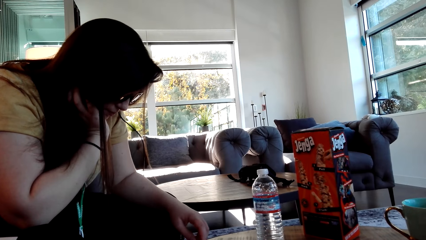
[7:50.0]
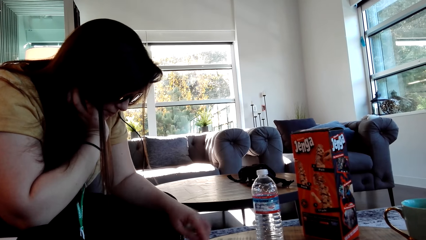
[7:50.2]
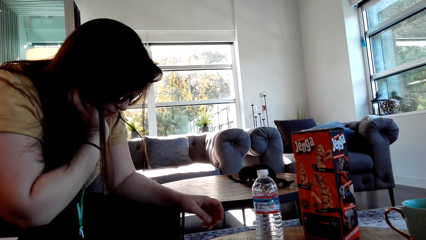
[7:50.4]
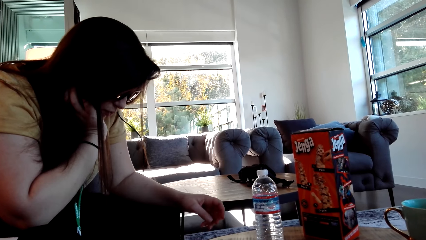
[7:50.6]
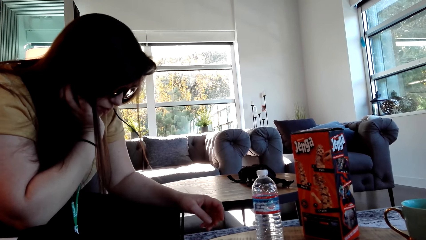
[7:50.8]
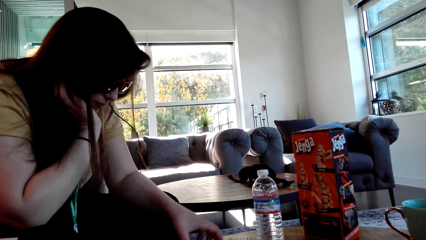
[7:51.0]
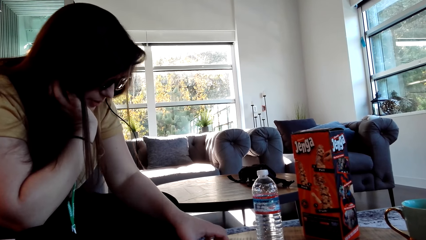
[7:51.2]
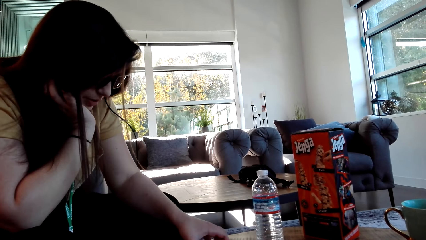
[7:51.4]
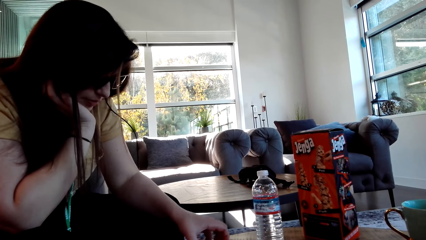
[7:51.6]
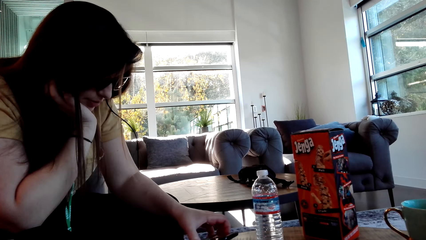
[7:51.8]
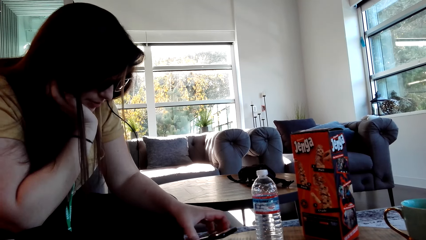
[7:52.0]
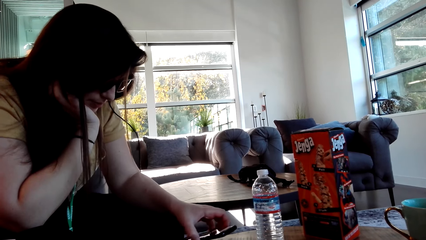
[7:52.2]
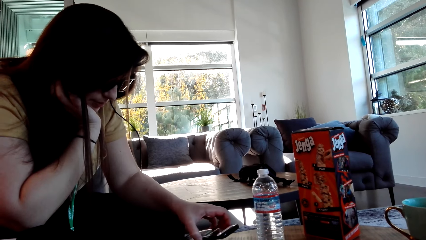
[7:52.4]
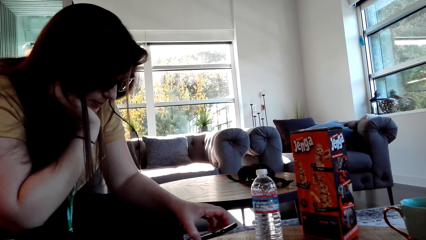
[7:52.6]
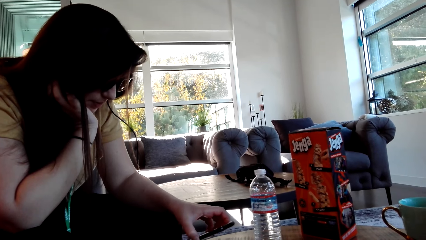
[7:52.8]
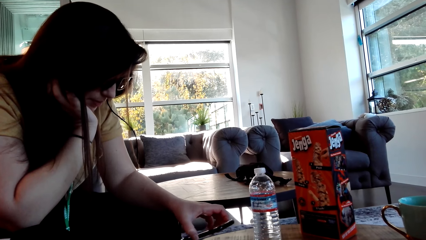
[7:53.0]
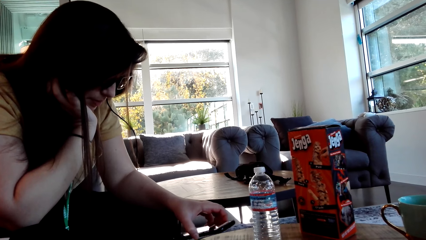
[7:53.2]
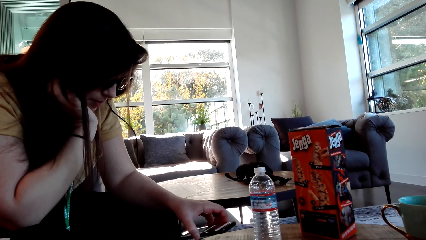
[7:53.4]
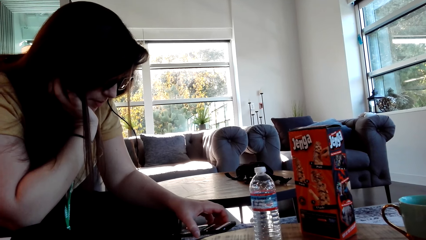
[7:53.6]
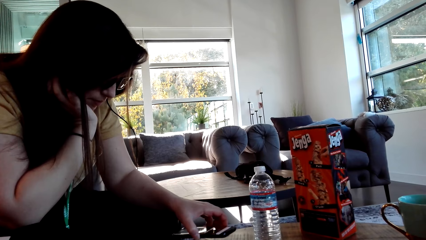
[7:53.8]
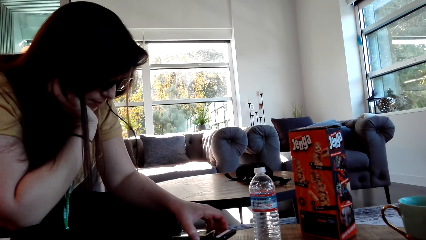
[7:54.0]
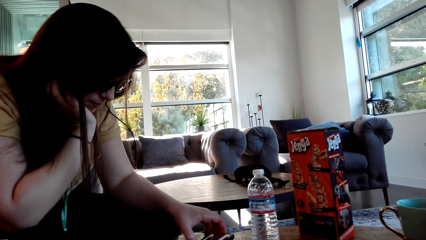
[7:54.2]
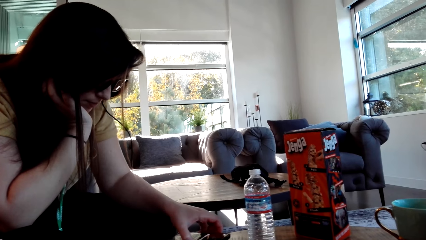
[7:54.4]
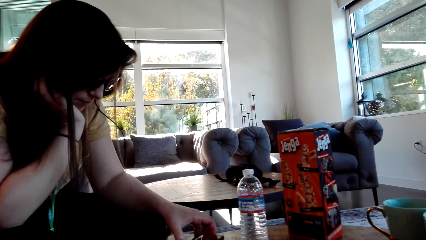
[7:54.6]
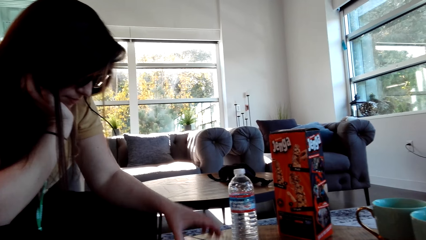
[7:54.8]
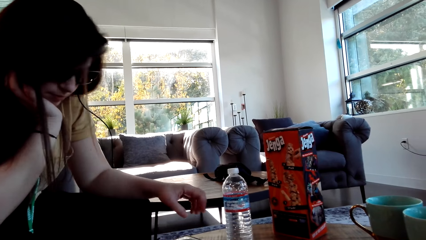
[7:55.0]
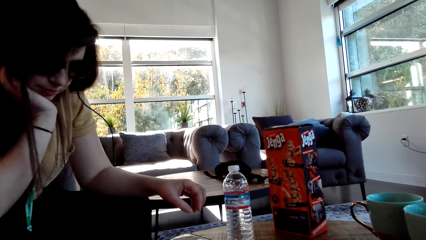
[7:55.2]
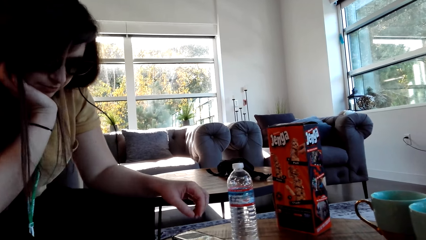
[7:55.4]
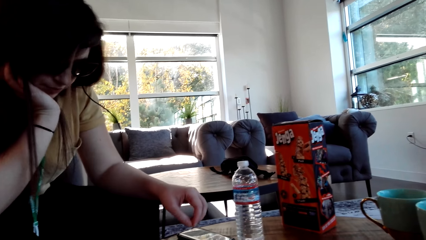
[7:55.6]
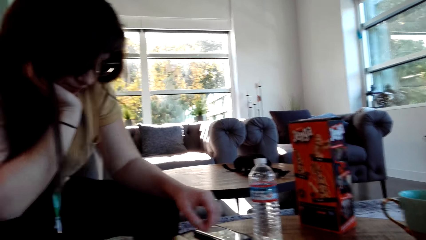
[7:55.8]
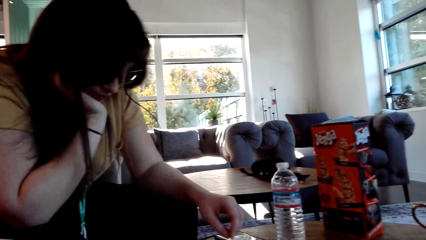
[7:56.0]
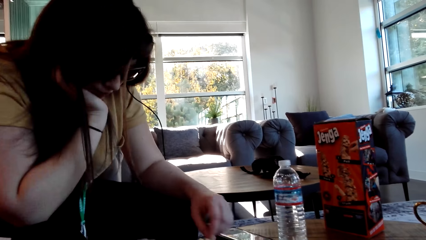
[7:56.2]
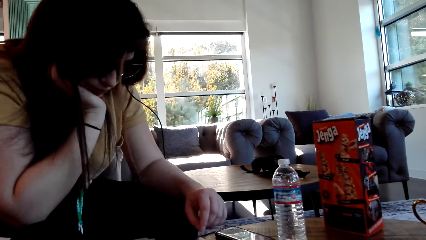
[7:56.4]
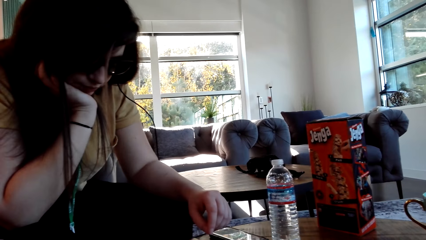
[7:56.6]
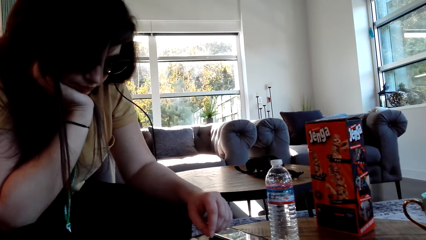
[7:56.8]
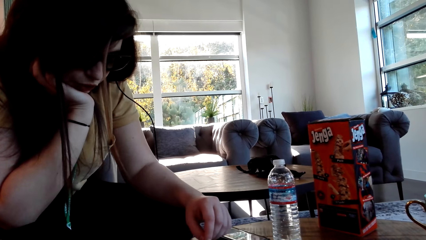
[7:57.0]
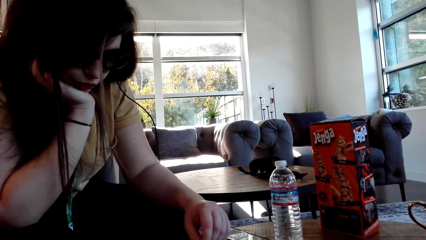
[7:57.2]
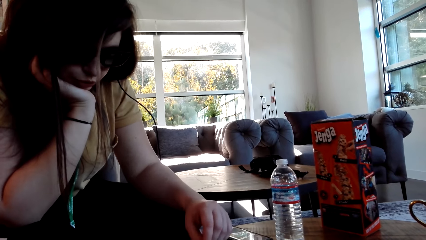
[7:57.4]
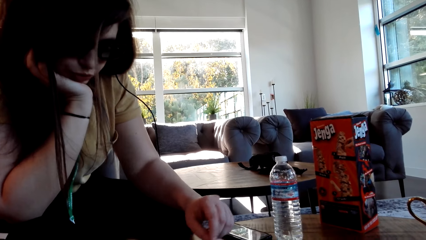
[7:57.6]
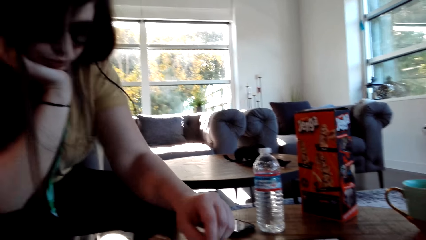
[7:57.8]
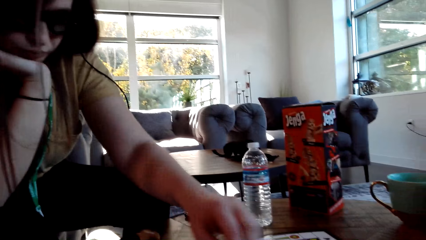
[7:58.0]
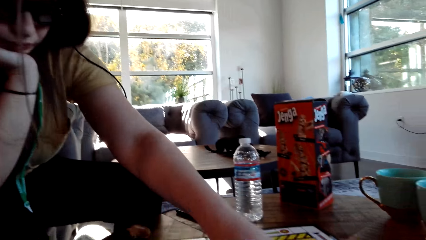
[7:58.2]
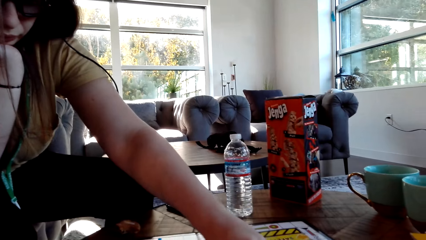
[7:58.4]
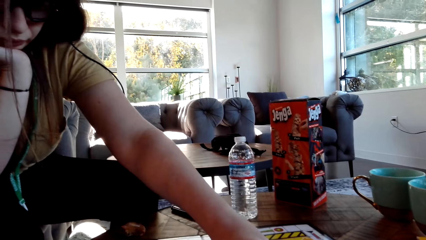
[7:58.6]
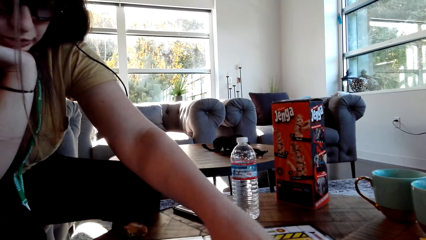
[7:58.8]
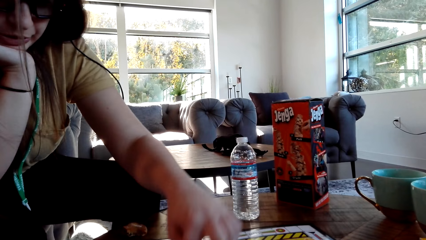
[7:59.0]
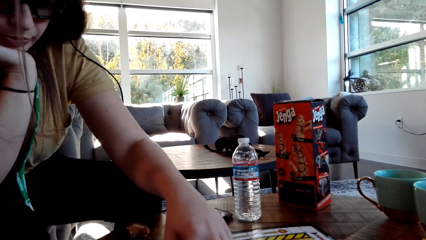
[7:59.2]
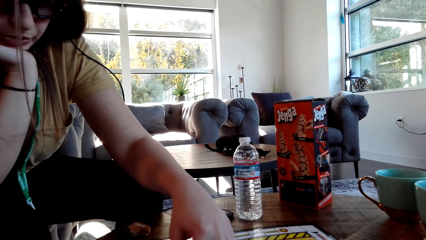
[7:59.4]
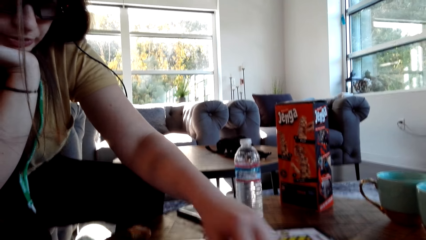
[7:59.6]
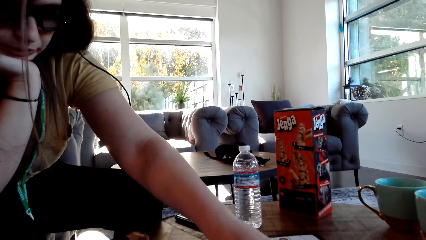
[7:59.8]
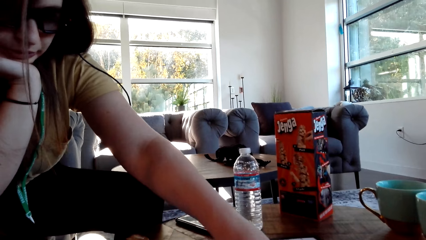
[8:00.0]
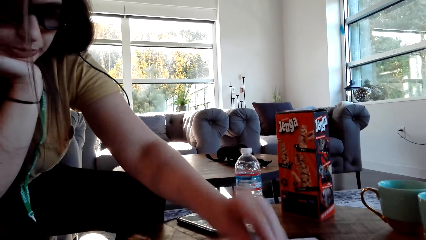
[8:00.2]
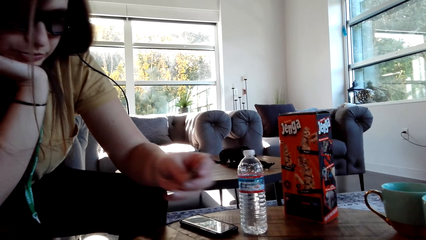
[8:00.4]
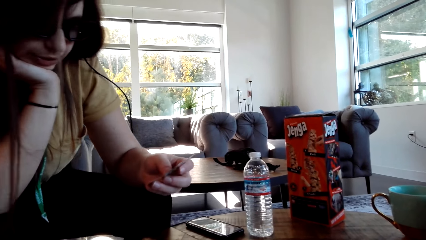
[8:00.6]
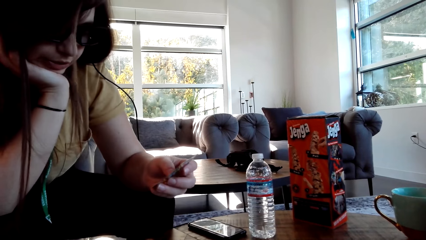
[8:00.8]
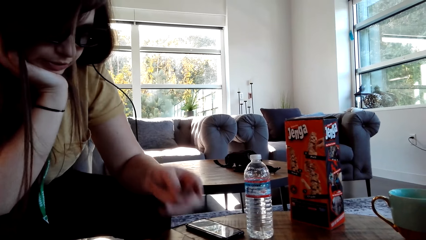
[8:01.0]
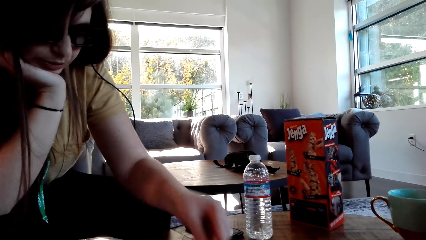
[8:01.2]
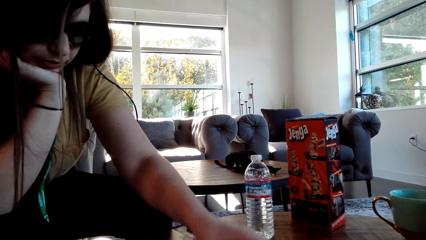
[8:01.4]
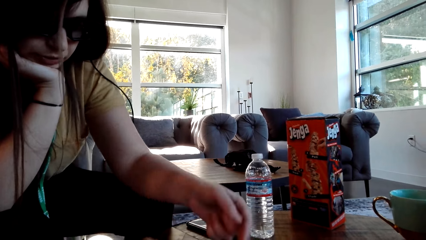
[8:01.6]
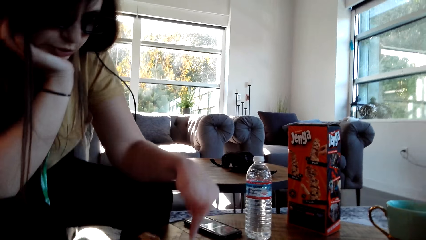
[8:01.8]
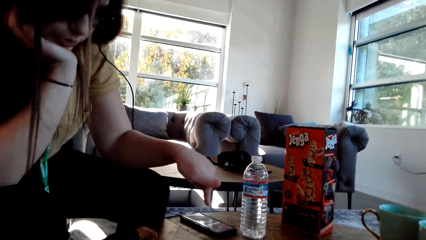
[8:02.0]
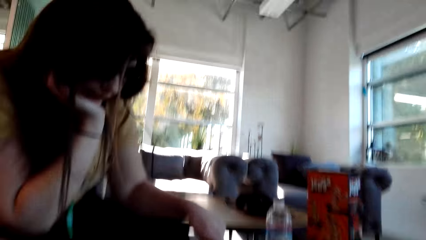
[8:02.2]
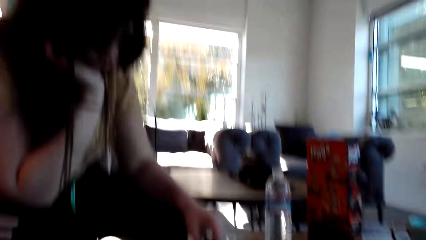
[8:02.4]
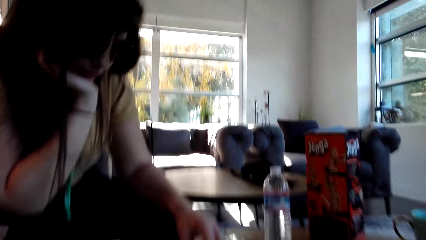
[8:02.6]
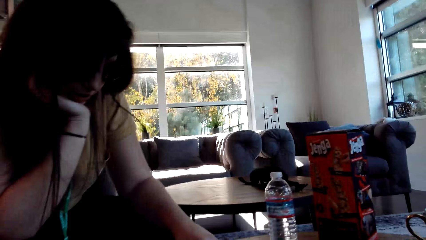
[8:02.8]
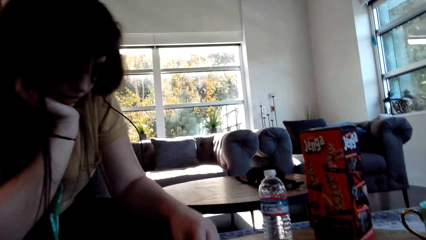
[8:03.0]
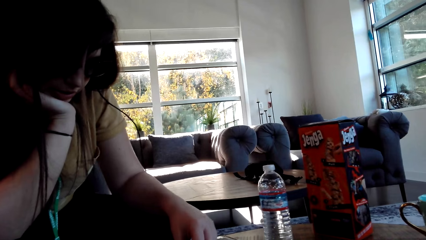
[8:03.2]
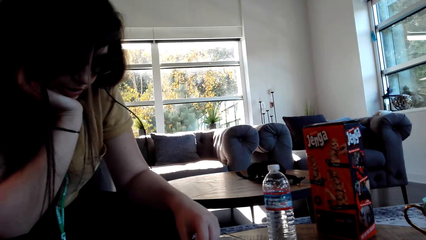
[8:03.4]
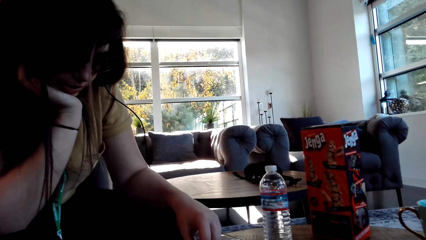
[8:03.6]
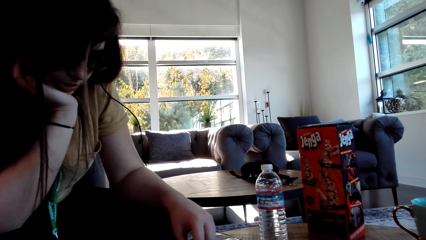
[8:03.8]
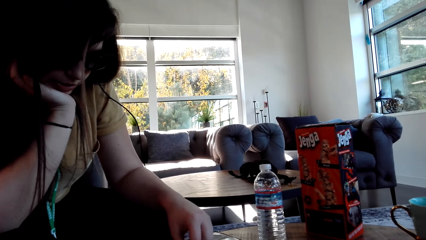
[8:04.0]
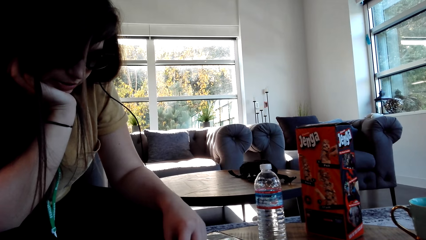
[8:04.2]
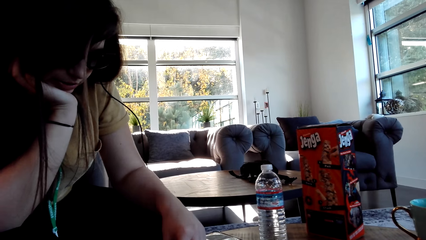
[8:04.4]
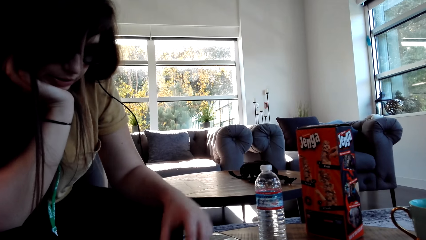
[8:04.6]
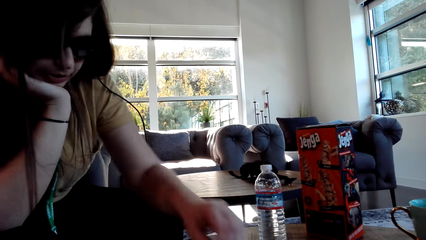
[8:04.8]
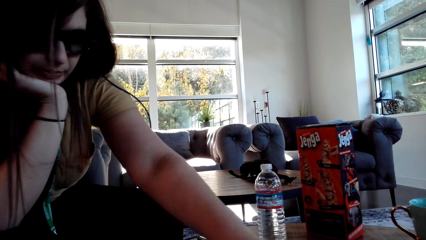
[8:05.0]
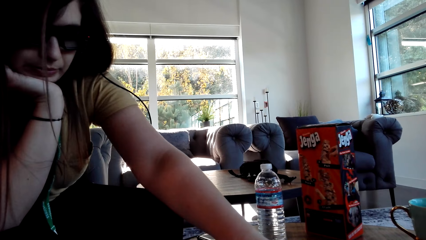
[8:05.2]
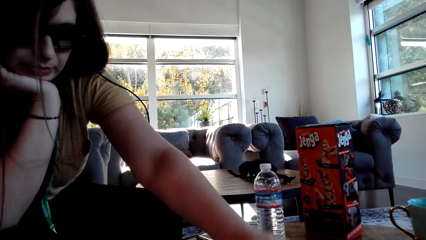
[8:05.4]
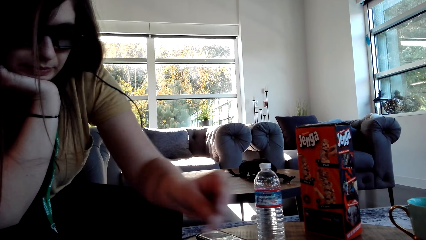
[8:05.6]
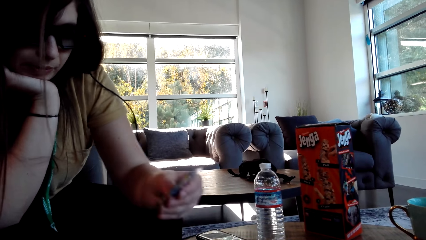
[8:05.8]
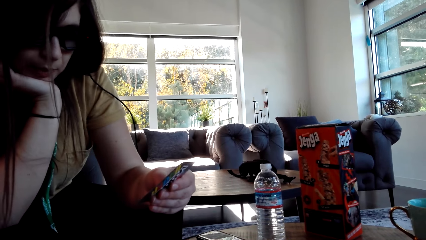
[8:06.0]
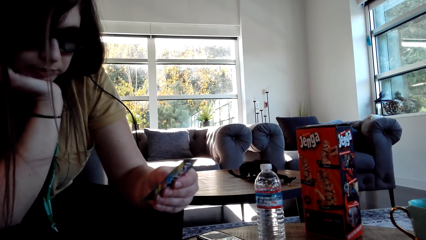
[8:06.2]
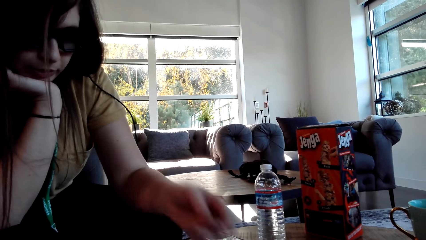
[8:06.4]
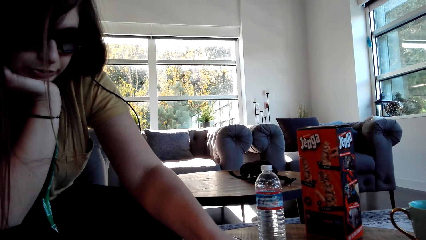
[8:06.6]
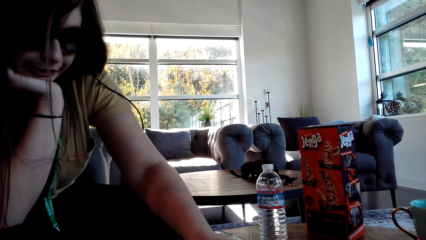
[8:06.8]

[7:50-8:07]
A woman picks a card from the table, puts the card on the board, moves a pawn, and picks the card.
